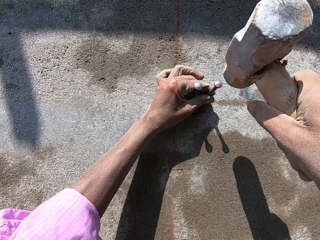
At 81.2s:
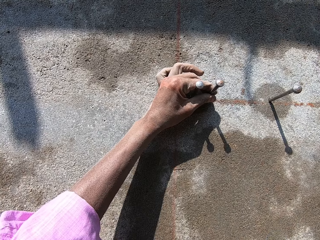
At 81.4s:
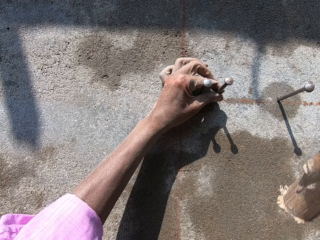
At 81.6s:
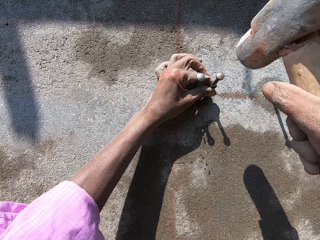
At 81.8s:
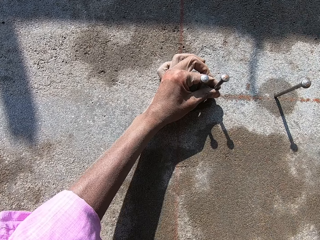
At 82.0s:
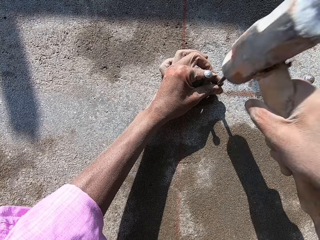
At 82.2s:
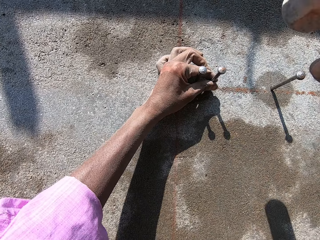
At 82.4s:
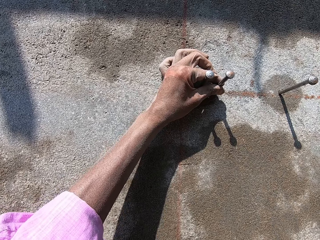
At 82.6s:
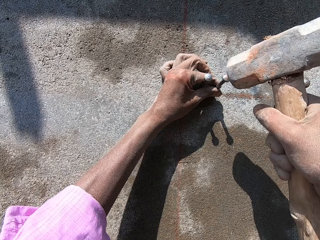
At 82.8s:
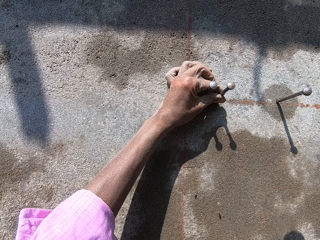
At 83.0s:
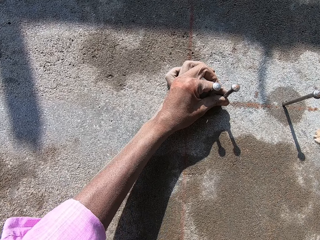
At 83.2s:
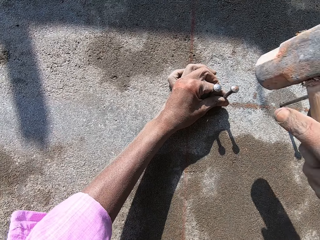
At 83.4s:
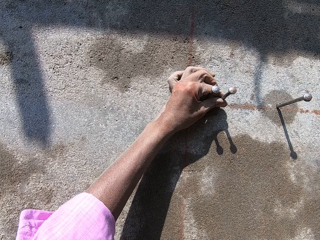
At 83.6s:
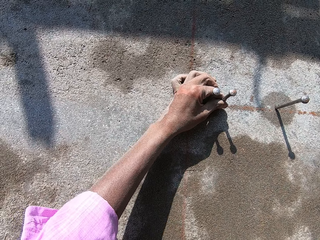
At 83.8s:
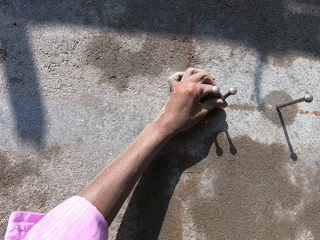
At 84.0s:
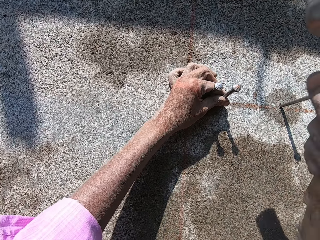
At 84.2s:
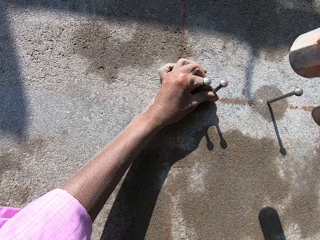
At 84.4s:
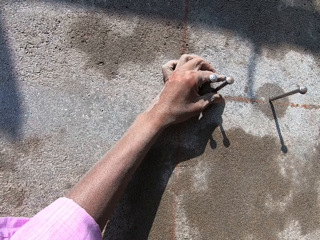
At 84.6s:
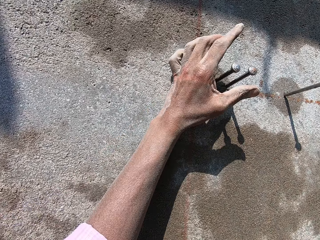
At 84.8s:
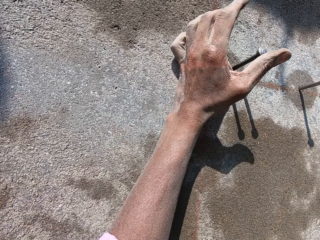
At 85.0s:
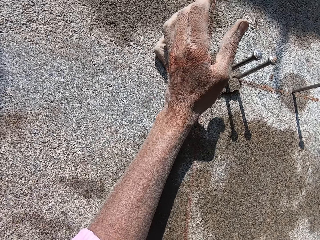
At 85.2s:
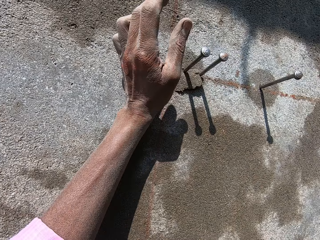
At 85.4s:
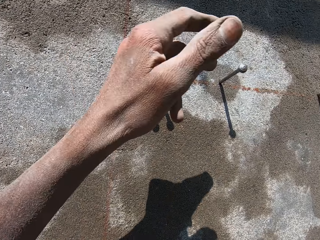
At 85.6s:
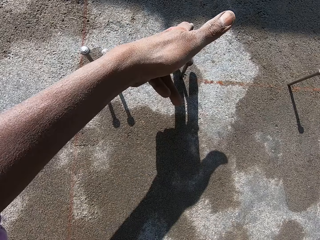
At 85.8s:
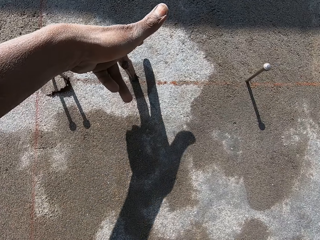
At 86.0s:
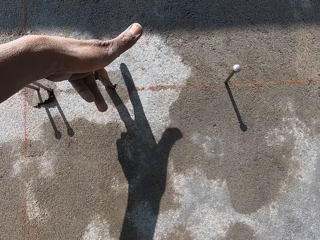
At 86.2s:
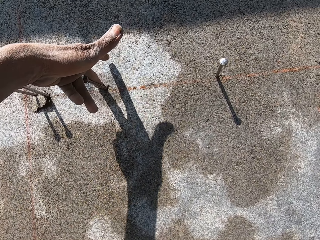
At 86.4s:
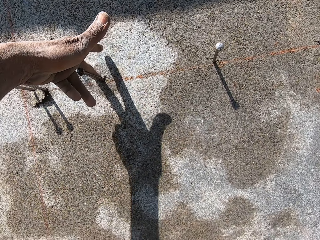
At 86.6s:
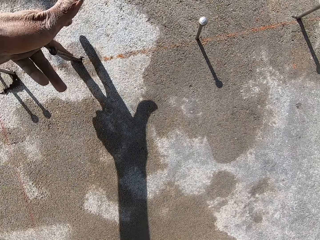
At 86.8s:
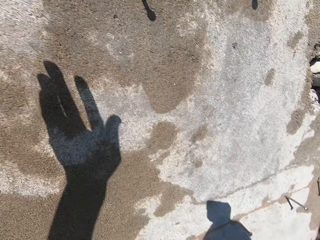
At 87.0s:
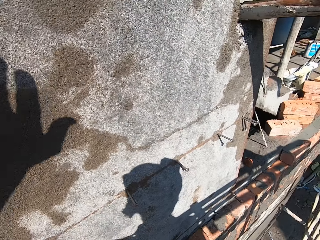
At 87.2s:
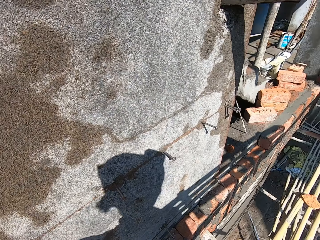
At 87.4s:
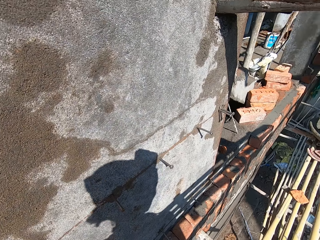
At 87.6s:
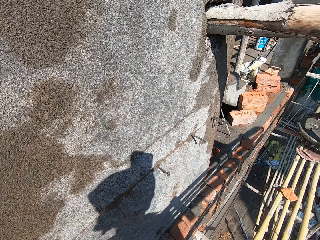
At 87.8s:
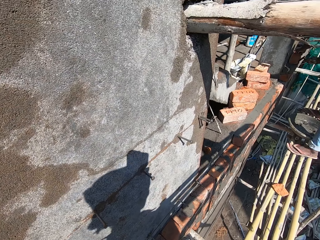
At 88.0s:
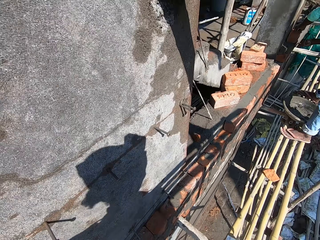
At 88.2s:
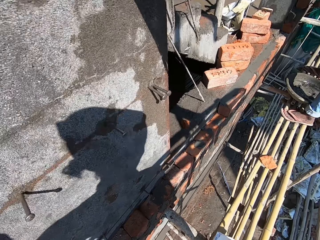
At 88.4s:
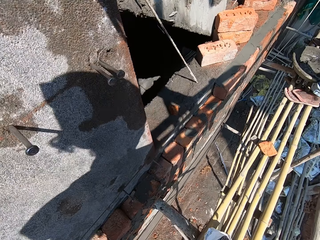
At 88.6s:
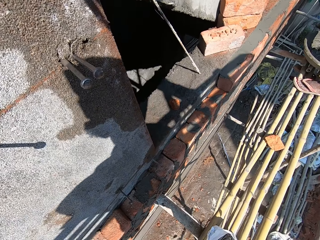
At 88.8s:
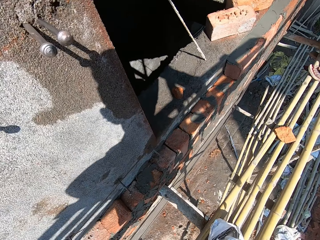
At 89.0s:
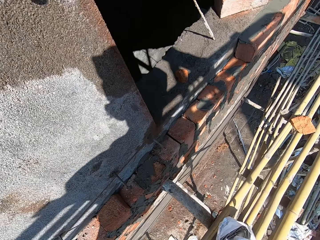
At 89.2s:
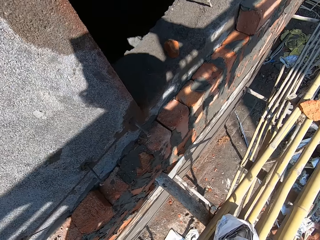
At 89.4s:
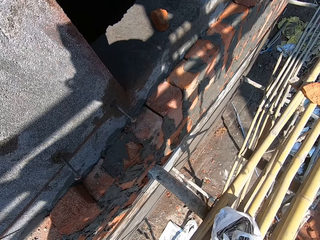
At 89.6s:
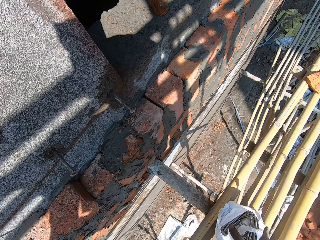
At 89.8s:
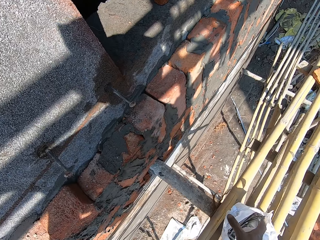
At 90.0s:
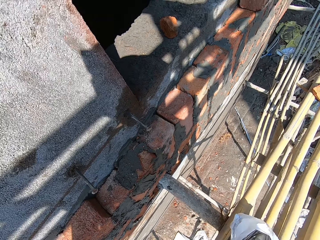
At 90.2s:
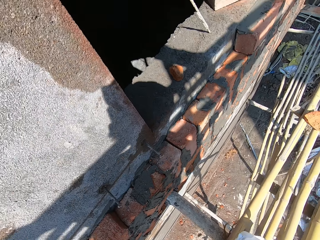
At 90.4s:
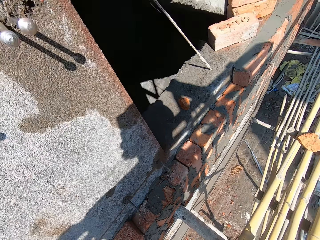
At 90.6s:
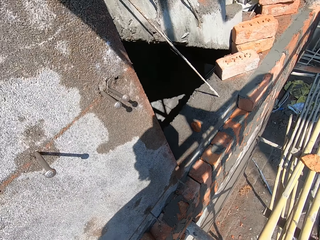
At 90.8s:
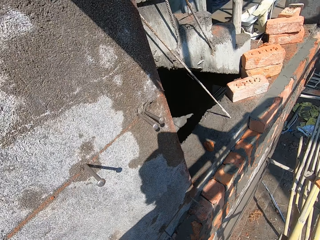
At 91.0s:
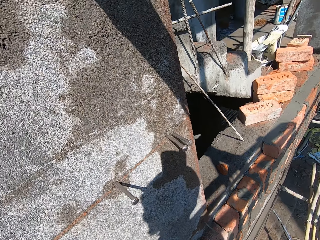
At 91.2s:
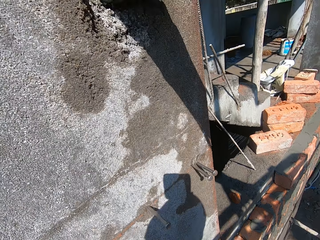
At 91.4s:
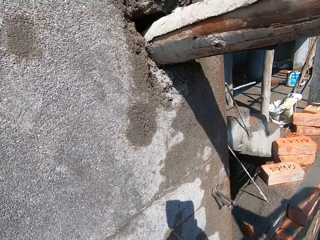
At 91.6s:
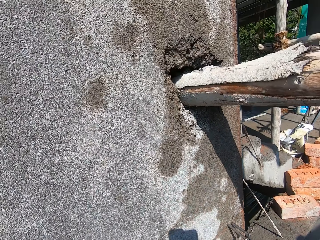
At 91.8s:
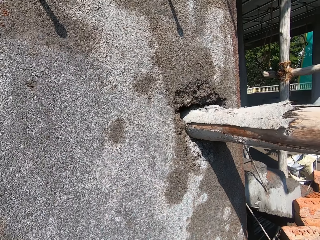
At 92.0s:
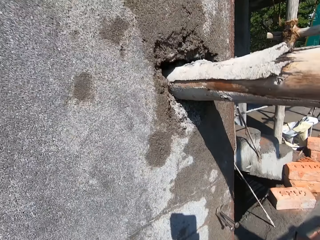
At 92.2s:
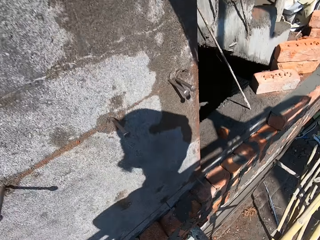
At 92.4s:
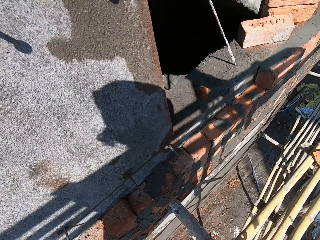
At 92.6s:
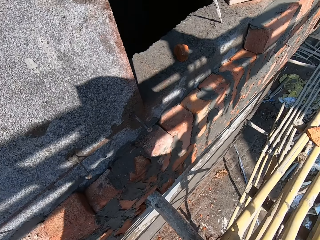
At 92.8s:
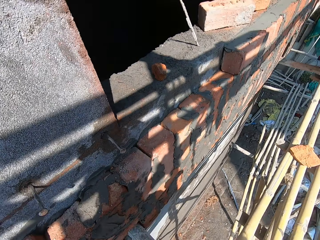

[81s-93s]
The camera wearer measures the nail on the wall with his left index finger. He puts a finger against the nail. He picks the nylon on the wooden scaffold with his right hand.

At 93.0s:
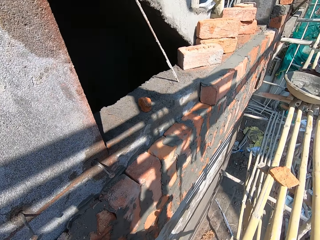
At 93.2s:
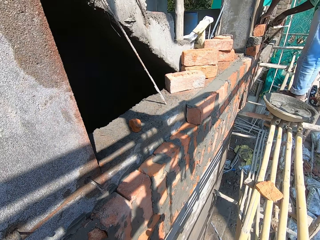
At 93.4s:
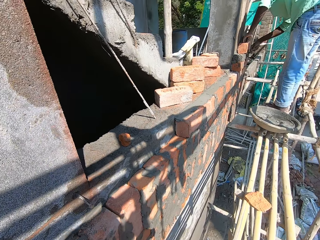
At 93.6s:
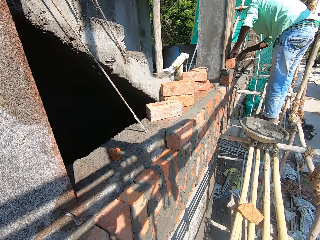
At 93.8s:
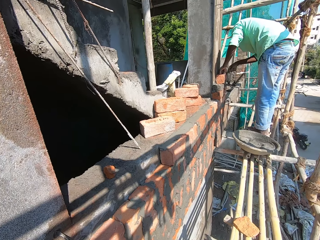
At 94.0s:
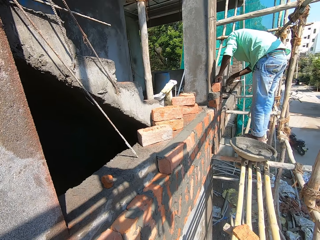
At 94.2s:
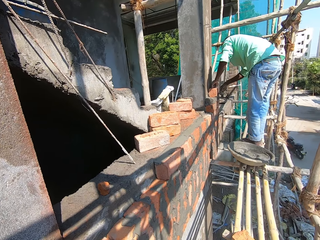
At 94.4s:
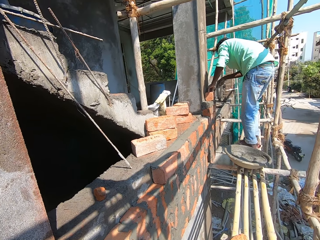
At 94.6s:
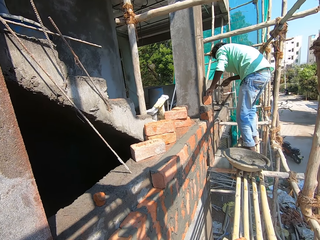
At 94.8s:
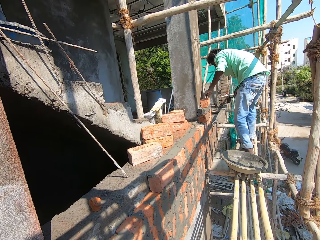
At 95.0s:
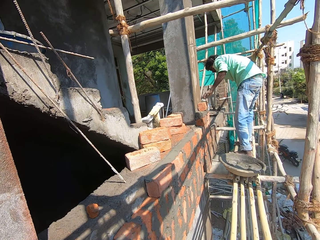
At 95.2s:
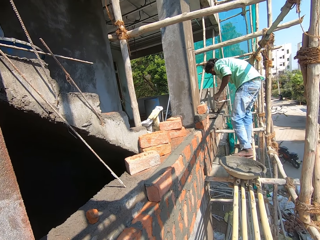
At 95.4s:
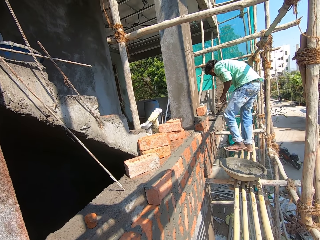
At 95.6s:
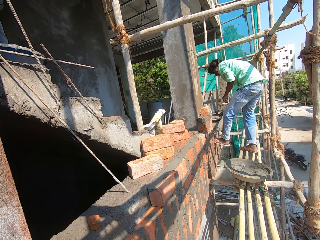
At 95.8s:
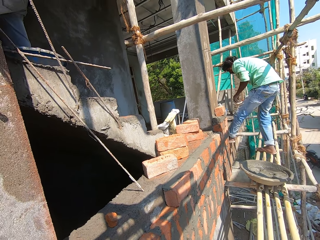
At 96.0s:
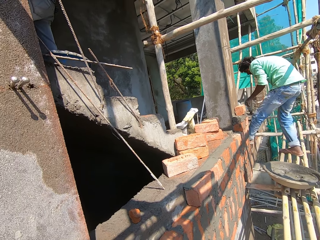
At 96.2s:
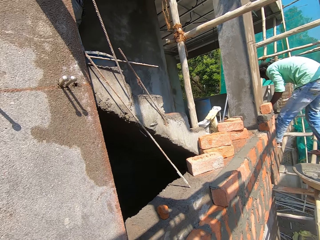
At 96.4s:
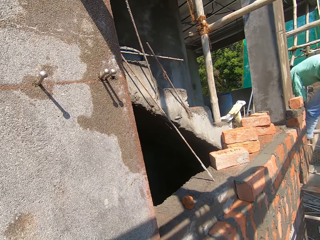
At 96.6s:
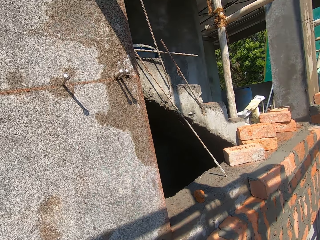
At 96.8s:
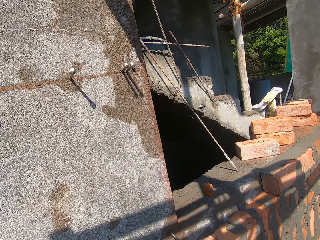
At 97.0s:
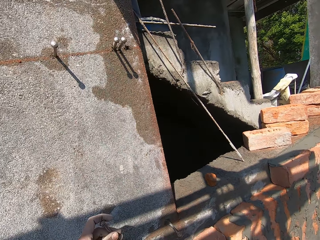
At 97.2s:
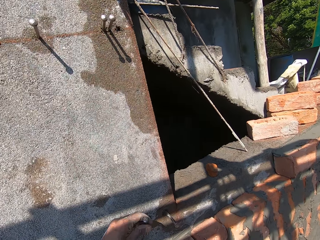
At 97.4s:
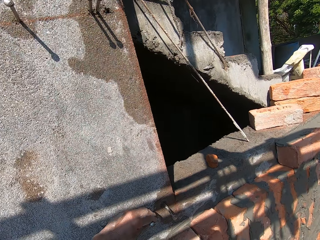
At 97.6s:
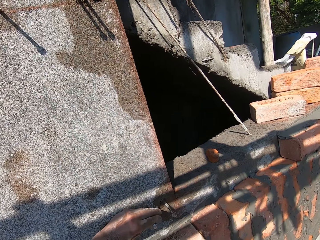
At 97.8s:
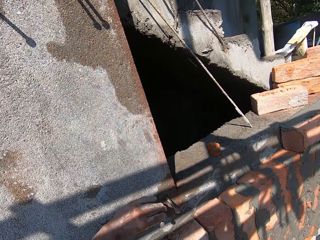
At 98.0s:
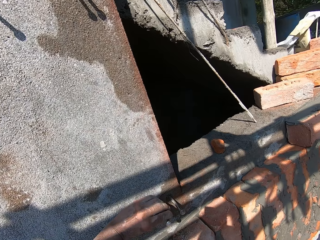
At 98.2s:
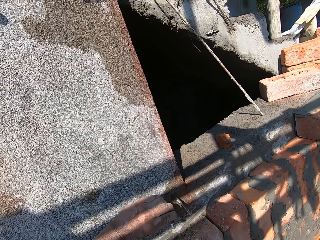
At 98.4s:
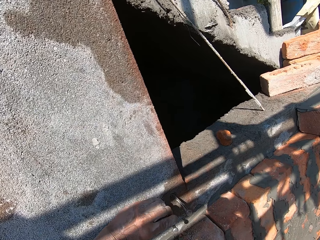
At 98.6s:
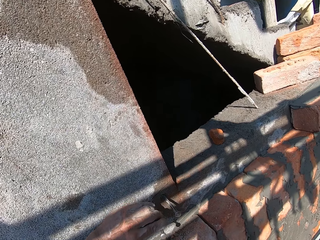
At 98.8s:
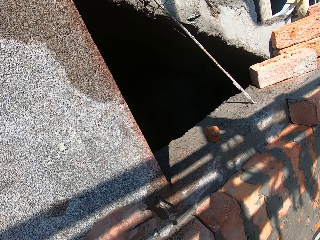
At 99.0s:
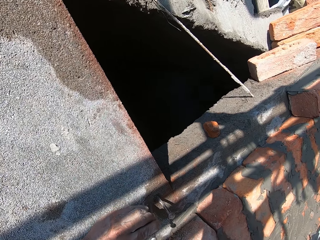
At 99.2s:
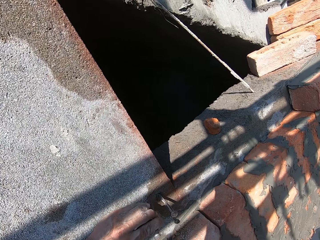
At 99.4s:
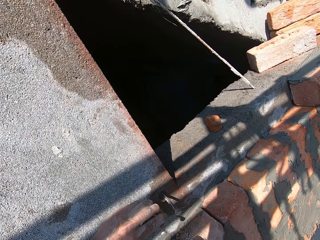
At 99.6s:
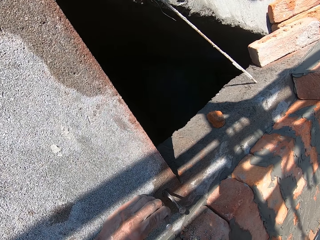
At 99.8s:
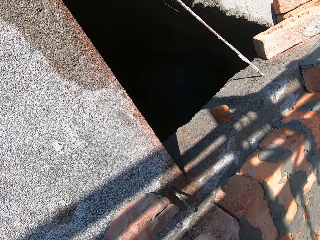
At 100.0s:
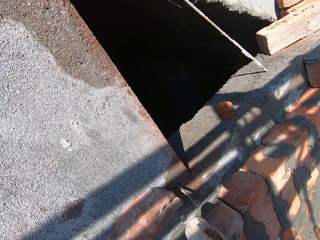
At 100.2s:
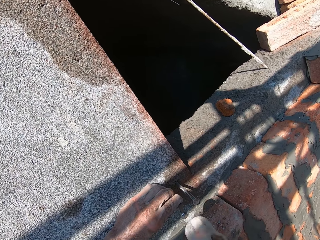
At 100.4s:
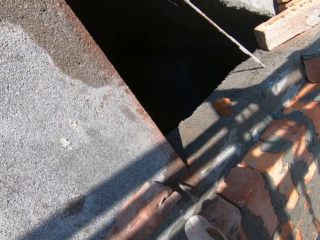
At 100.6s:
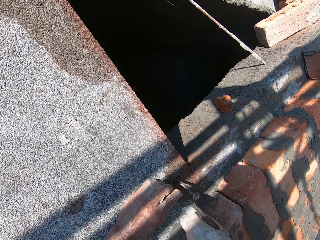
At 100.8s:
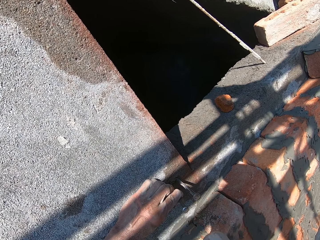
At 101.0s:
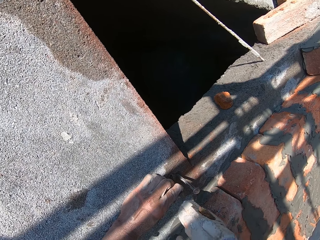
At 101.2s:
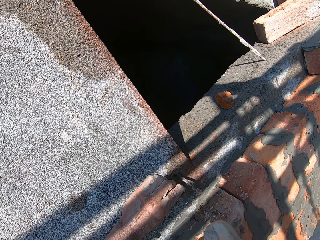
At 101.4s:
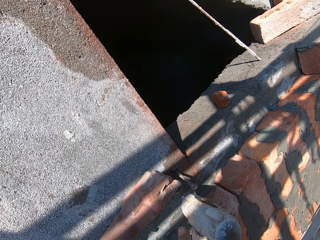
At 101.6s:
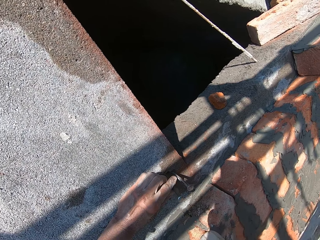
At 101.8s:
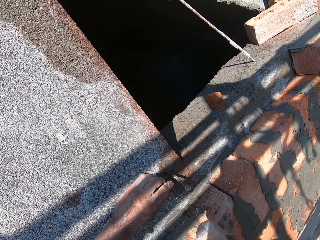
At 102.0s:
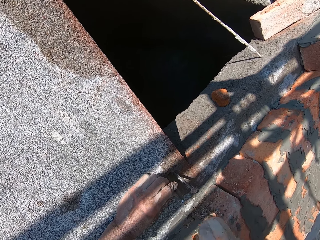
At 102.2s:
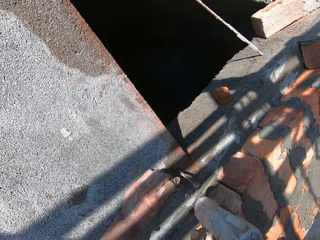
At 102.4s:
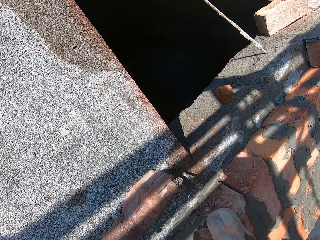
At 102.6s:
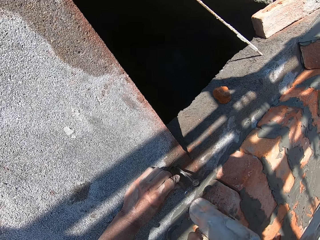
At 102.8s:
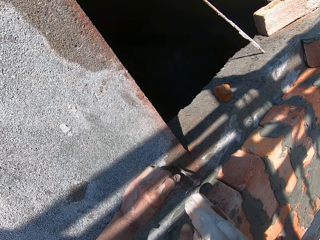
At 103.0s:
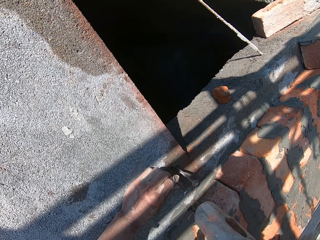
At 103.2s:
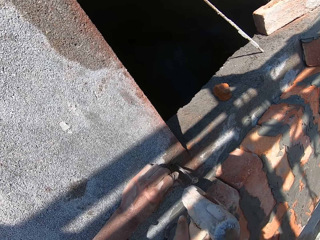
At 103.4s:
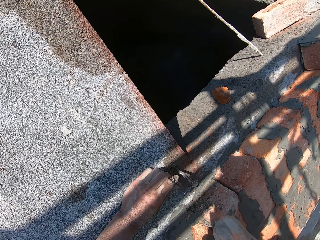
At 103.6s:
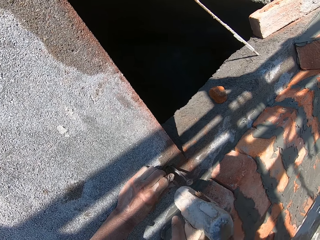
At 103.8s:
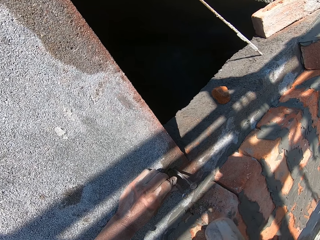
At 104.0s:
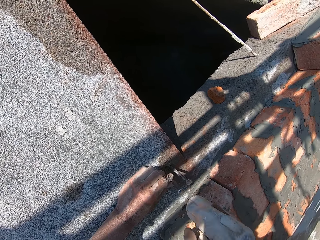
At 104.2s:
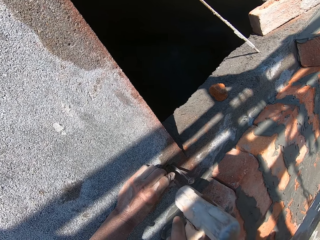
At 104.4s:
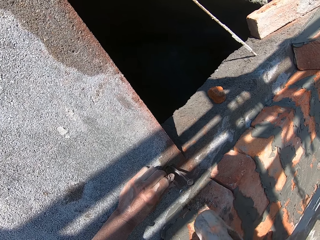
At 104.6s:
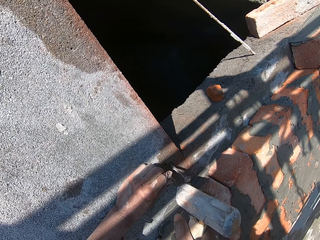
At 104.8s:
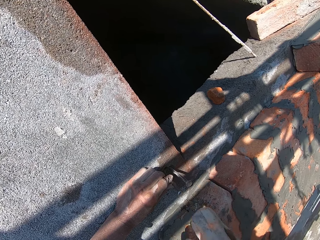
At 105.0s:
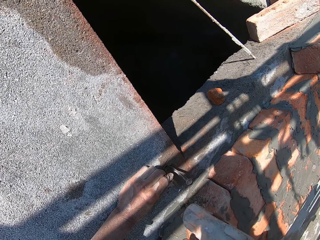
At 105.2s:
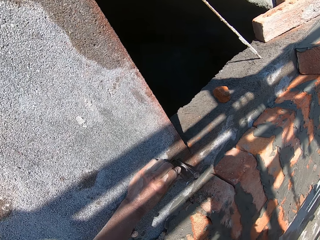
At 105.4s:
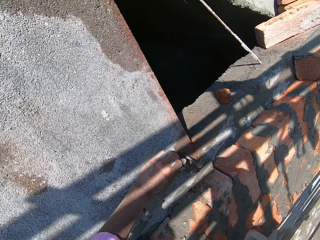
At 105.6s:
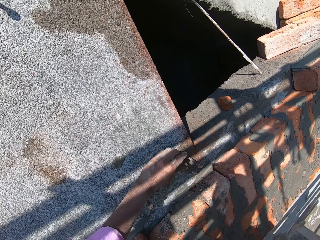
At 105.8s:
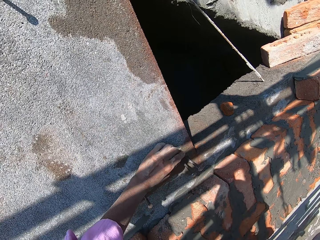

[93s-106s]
A man holds a brick on the wall with his left hand. He spreads mortar on the bricks on the wall with the trowel in his right hand. The camera wearer places a nail on the wall with his left hand. He drives the nail into the wall with the mallet in his right hand.
